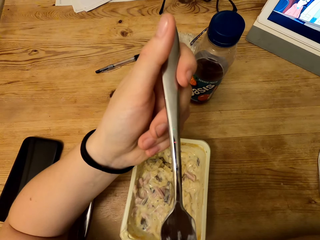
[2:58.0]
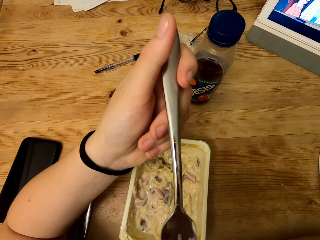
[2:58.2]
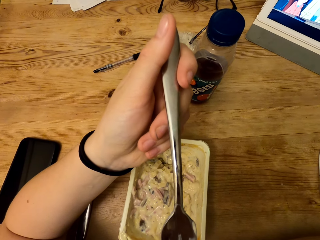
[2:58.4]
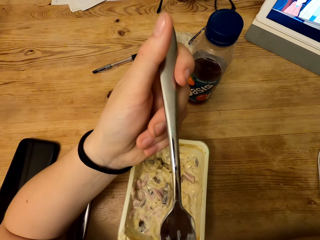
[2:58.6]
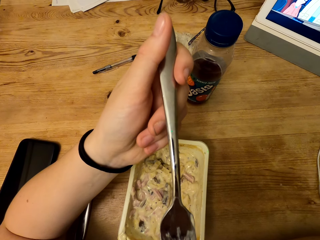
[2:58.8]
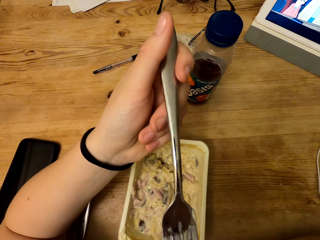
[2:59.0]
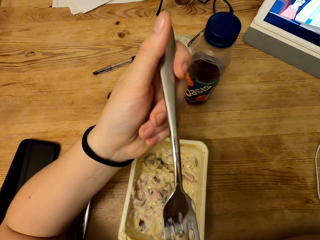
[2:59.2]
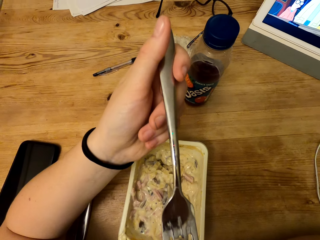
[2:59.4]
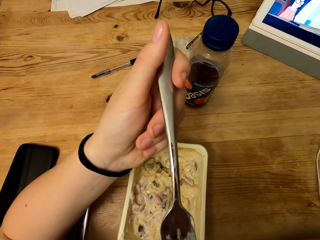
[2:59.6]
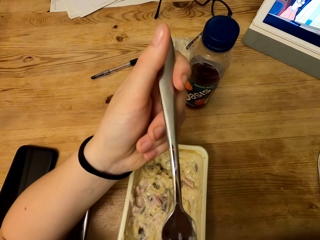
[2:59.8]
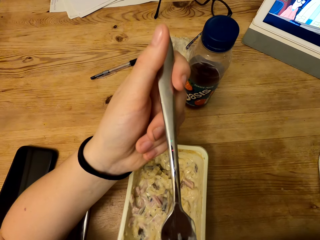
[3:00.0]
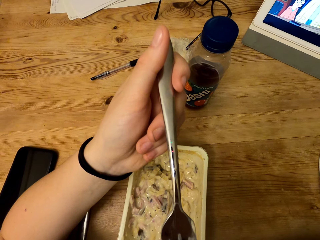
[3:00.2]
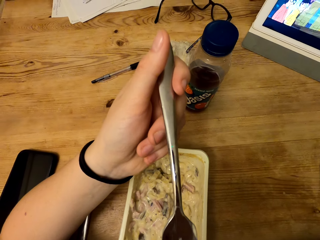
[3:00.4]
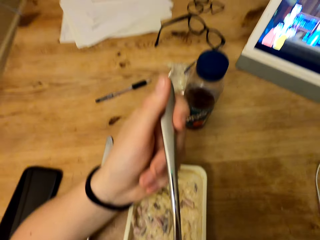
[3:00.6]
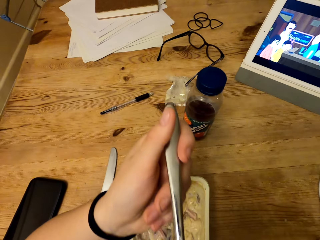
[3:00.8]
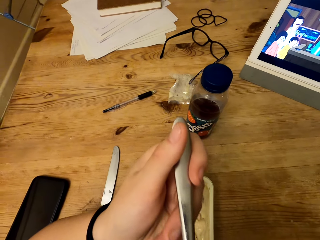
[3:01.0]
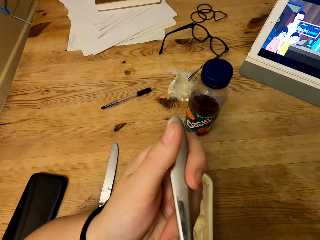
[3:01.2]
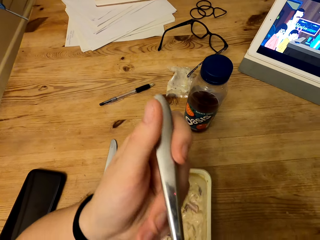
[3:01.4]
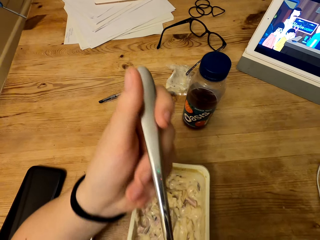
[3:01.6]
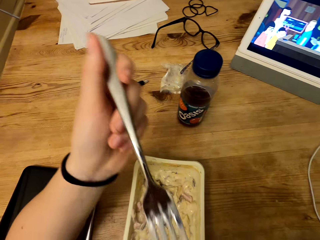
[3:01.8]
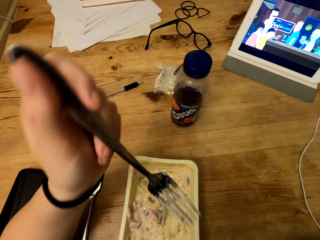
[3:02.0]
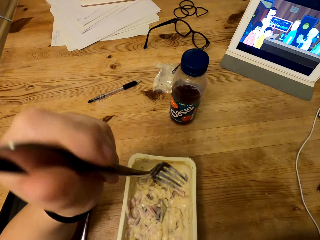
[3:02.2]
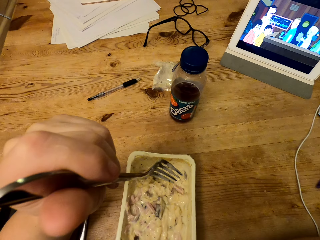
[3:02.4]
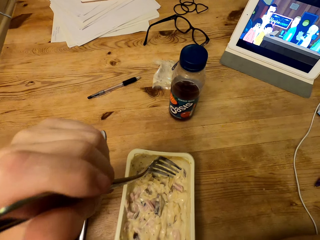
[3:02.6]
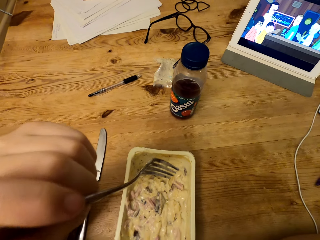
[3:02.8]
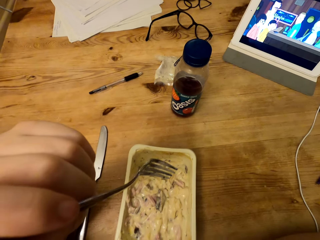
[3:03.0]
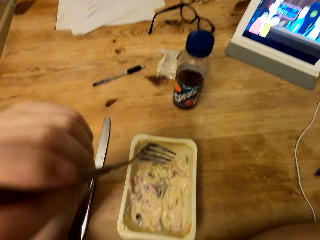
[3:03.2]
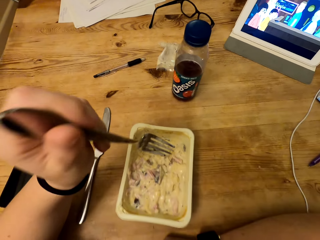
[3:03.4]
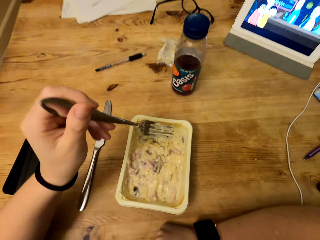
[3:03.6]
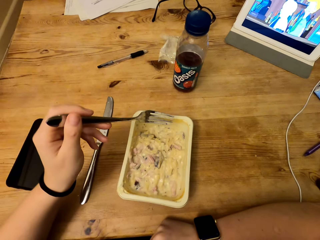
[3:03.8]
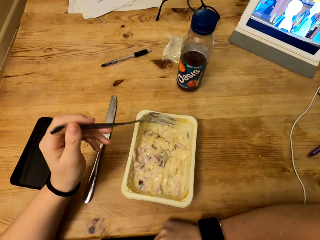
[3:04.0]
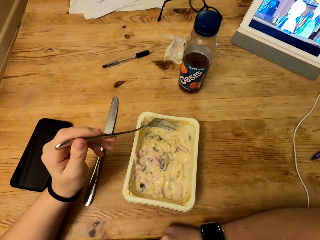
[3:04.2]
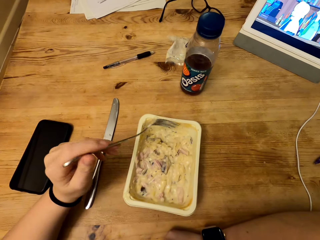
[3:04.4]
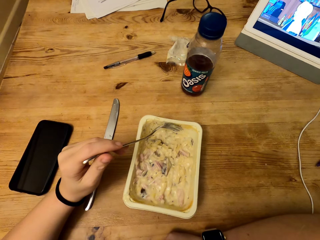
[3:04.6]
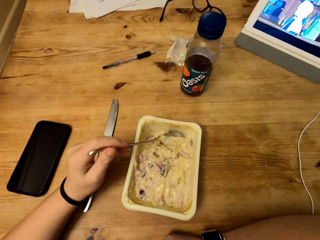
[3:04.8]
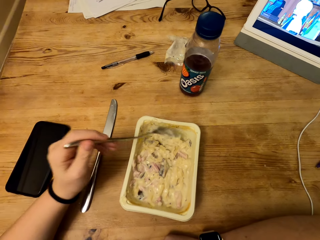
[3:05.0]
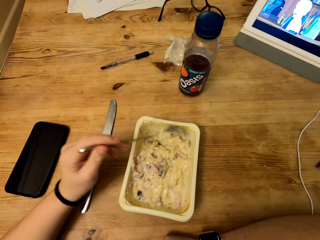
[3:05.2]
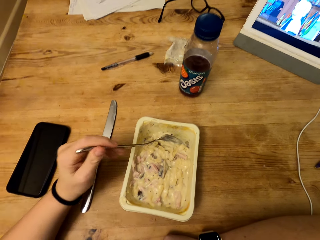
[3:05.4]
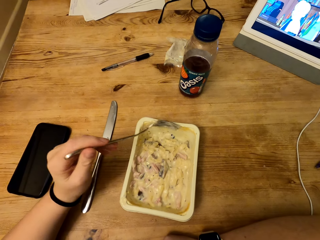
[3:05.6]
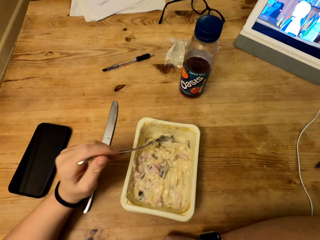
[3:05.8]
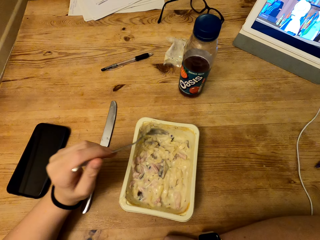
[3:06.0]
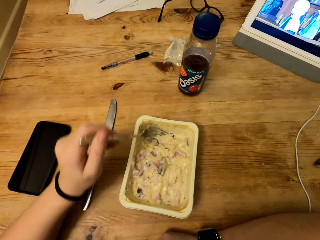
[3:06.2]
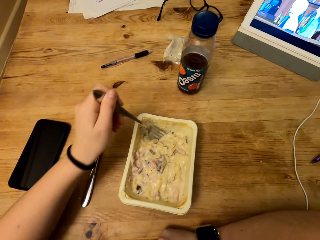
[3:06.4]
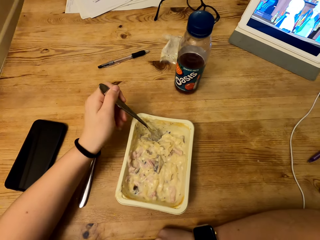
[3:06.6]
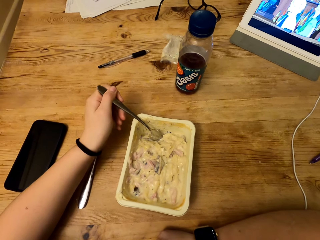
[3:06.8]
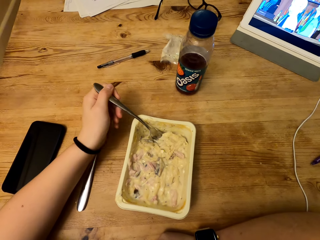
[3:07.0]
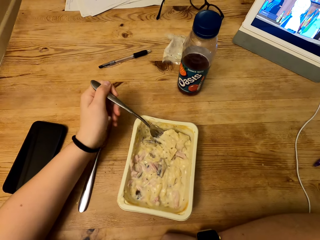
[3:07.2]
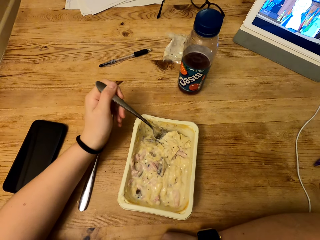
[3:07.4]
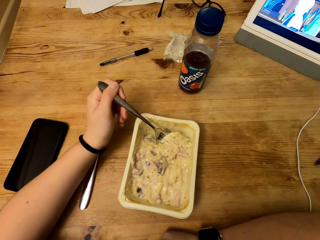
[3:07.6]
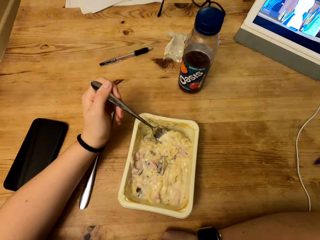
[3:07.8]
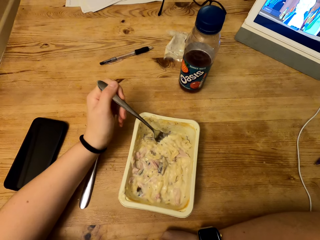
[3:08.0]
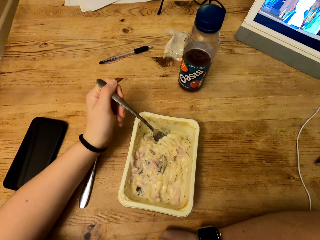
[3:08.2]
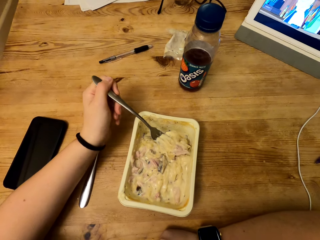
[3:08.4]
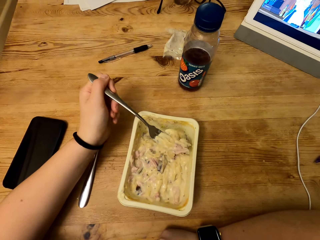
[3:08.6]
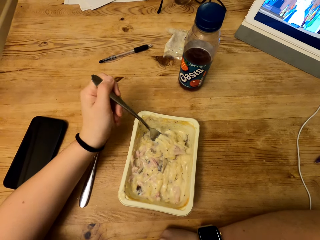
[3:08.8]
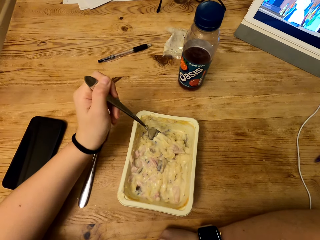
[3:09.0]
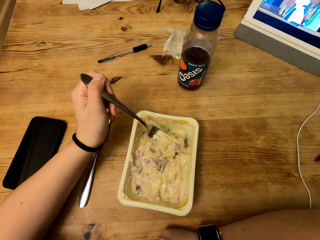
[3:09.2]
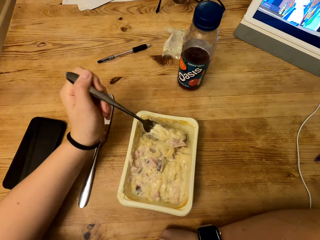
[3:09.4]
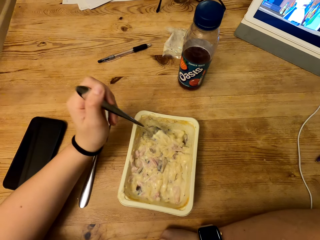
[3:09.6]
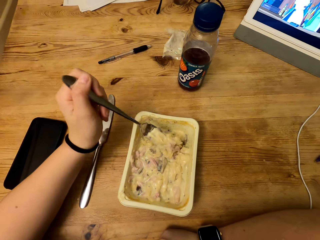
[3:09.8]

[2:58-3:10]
The camera wearer holds the fork. They drop the fork into the container. They scrape food from the container. They scoop food from the container.

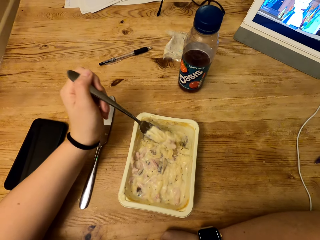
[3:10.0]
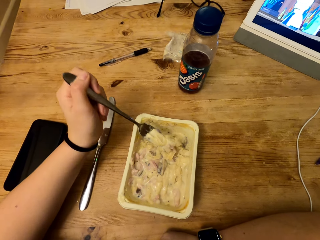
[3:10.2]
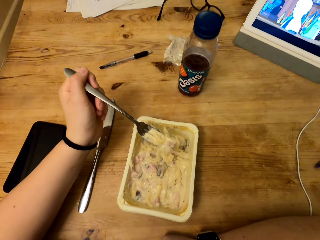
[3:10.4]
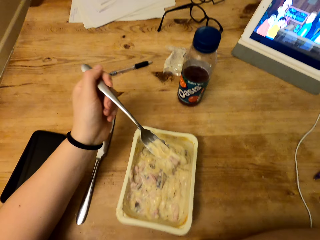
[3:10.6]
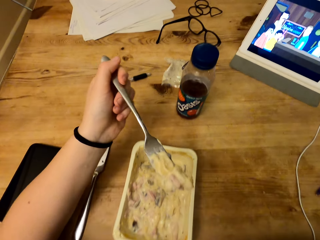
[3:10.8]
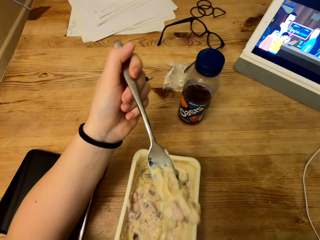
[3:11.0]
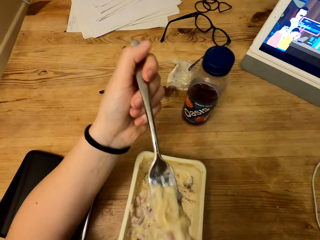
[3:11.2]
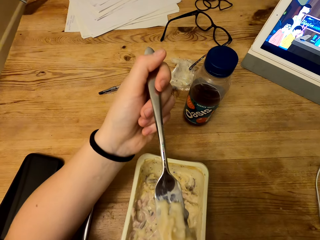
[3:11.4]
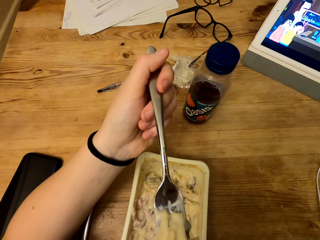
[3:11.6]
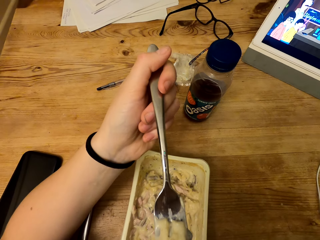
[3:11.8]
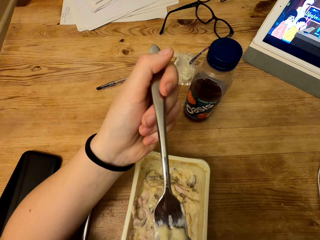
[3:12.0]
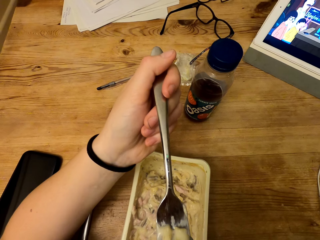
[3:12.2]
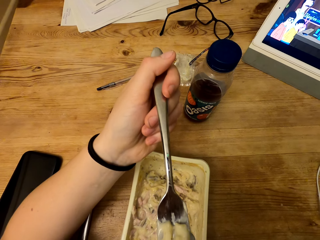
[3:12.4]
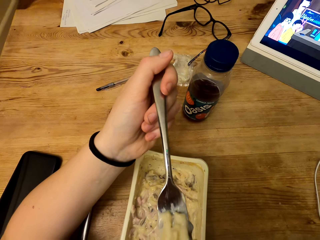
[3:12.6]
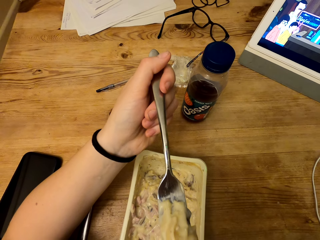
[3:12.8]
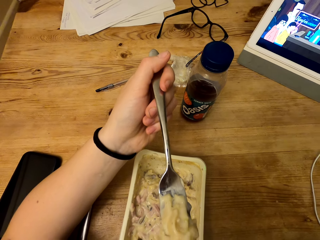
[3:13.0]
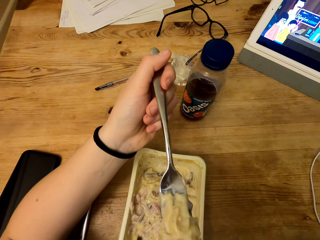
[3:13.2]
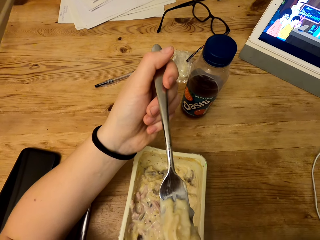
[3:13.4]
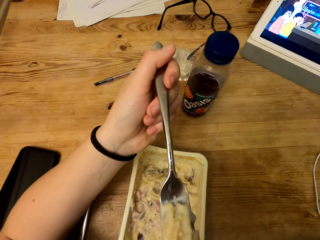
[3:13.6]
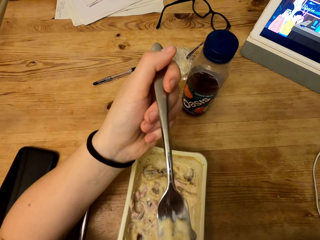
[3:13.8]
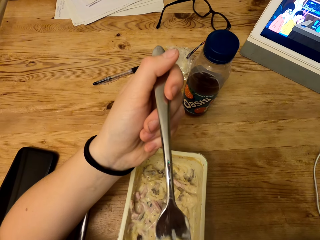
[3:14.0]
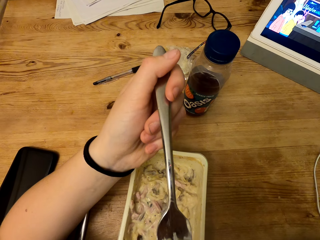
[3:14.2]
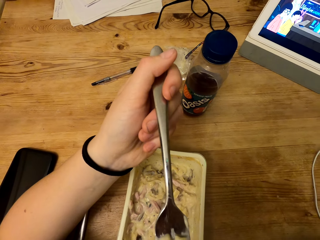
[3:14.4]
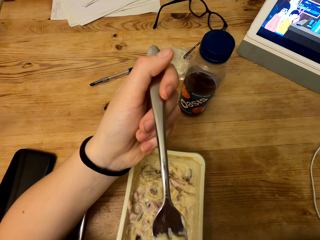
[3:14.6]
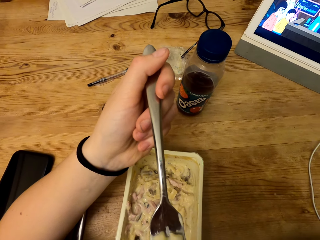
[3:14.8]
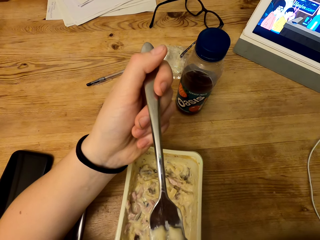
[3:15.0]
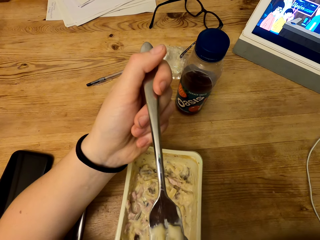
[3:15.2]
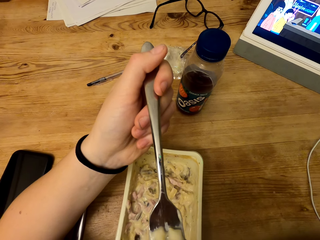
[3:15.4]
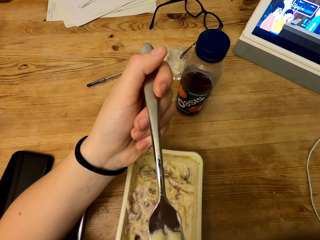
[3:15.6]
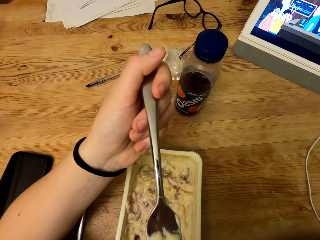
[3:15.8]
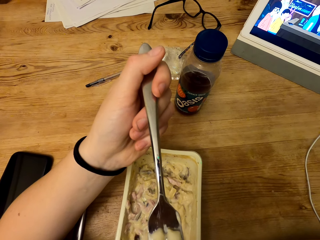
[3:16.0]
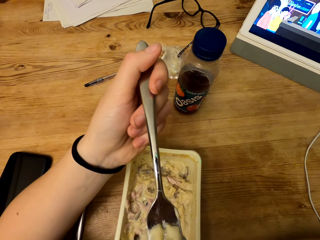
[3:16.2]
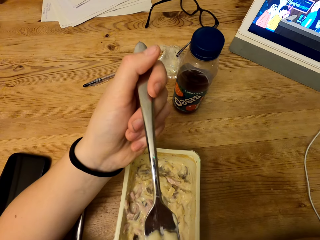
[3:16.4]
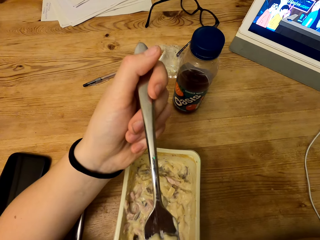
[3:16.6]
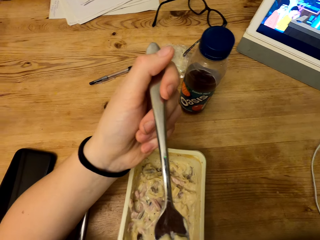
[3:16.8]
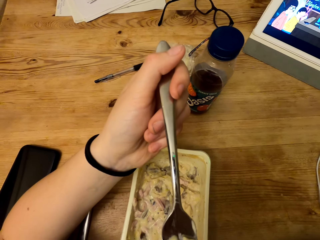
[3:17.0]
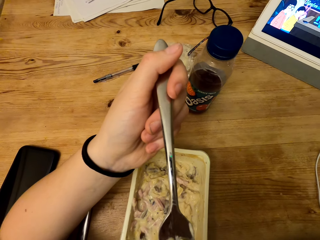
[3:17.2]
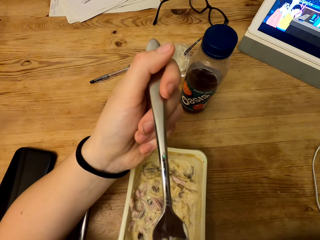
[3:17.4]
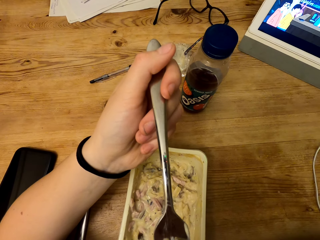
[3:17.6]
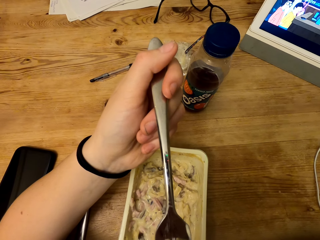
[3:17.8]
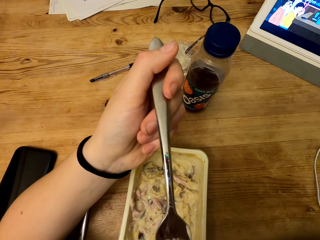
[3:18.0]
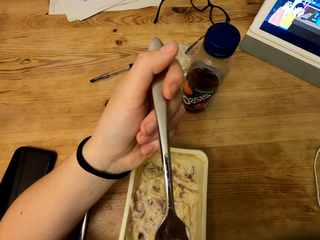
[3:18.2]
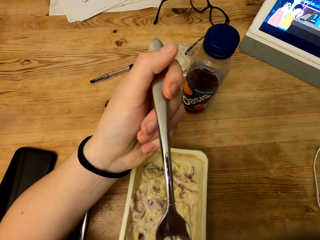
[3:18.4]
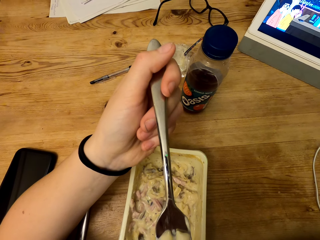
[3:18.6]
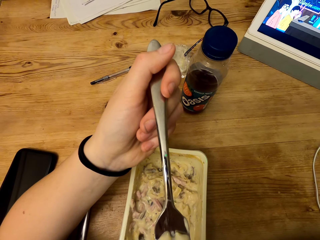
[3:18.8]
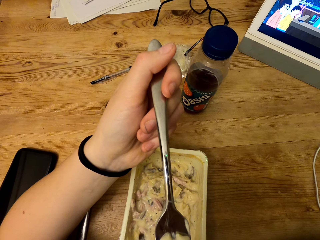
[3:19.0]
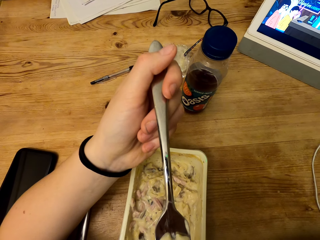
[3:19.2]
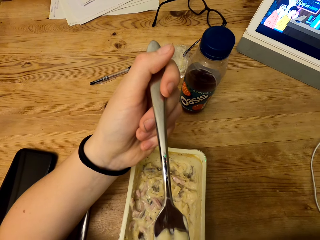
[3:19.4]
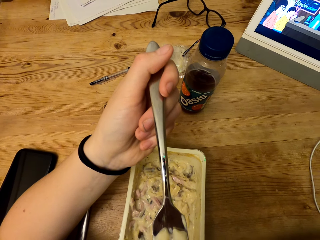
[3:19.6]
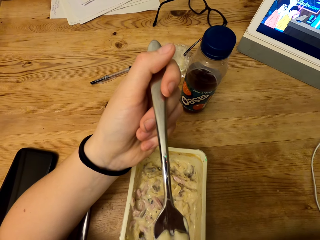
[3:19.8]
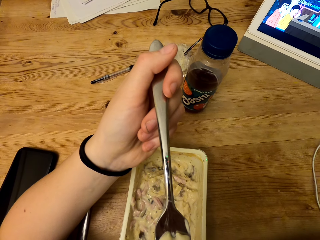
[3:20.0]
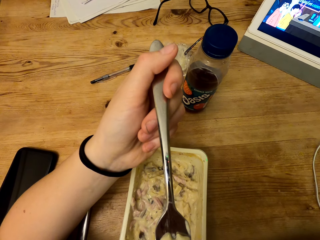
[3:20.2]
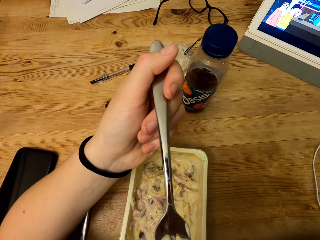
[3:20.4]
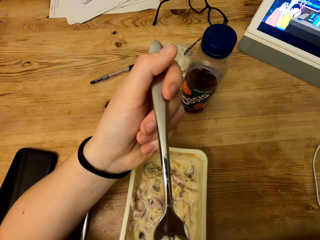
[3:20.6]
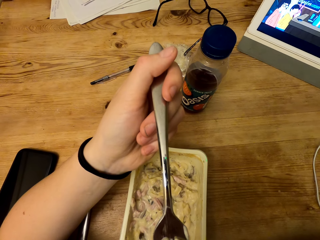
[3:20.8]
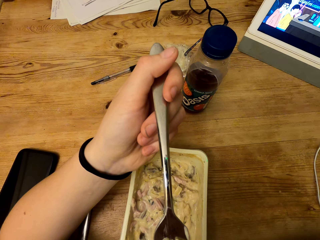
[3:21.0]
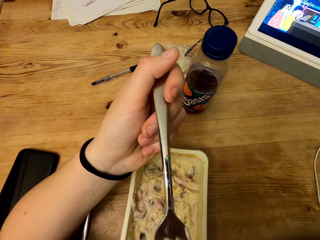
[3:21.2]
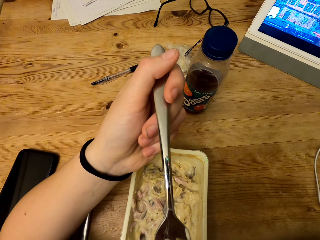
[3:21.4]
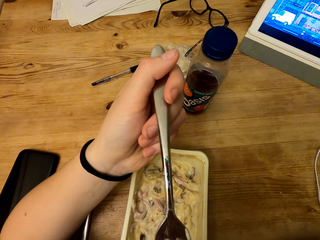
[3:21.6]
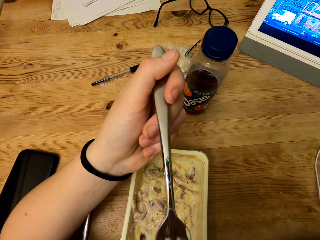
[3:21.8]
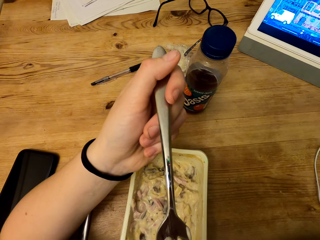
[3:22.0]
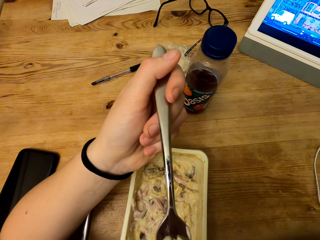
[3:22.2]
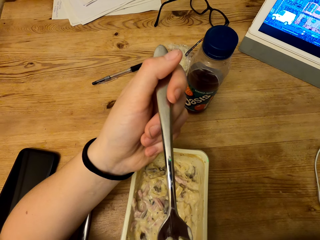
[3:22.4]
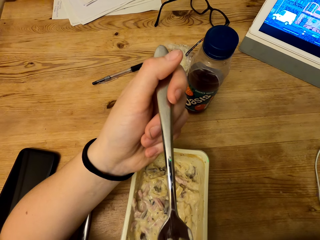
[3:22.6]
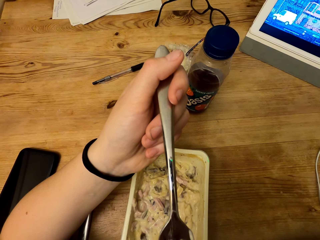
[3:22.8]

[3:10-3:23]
The camera wearer lifts the fork. They blow the food from the fork.
